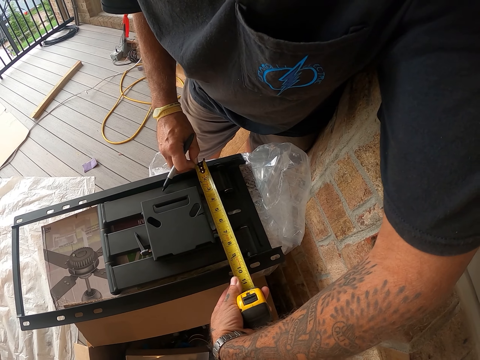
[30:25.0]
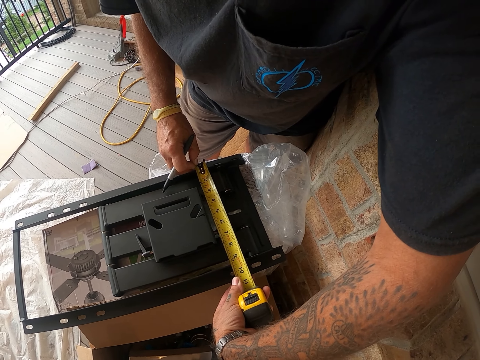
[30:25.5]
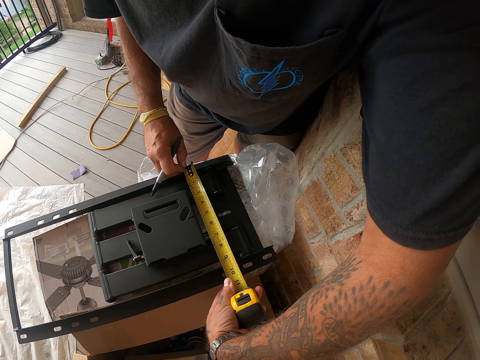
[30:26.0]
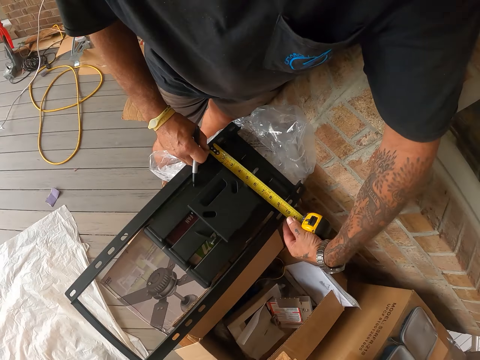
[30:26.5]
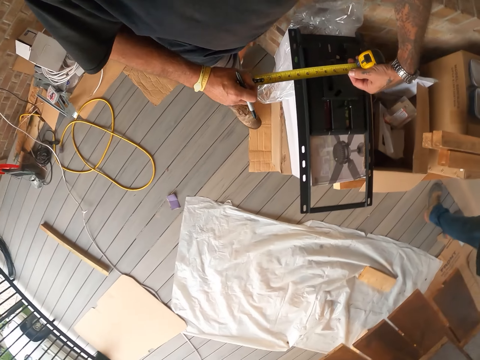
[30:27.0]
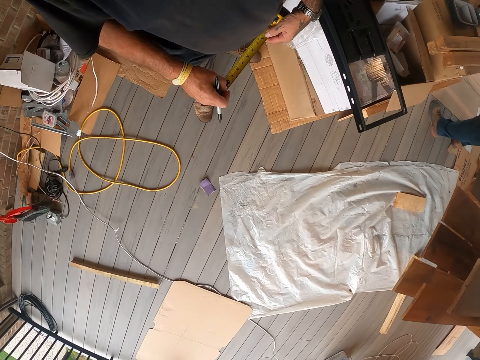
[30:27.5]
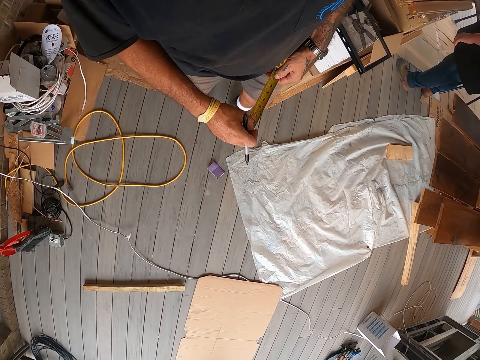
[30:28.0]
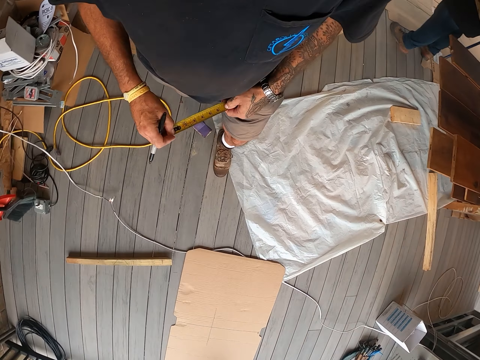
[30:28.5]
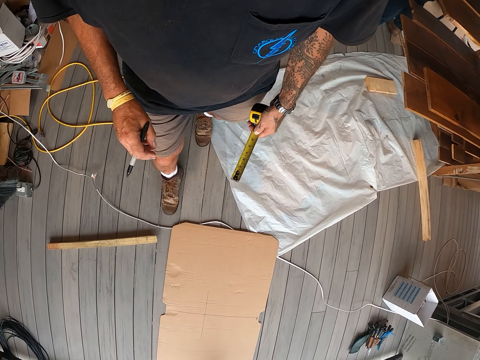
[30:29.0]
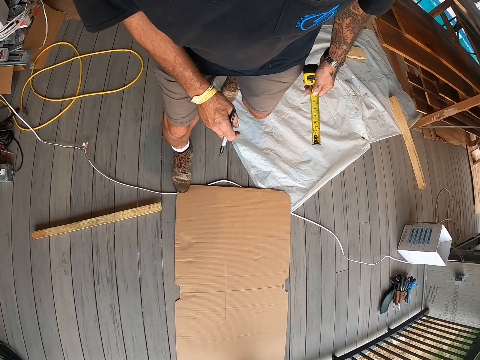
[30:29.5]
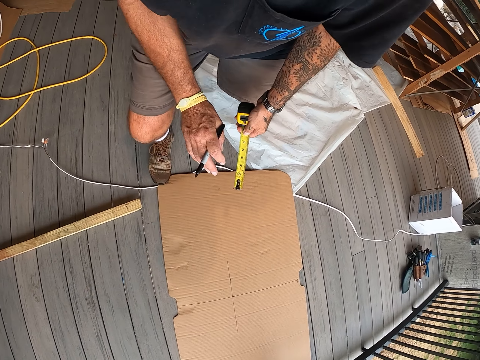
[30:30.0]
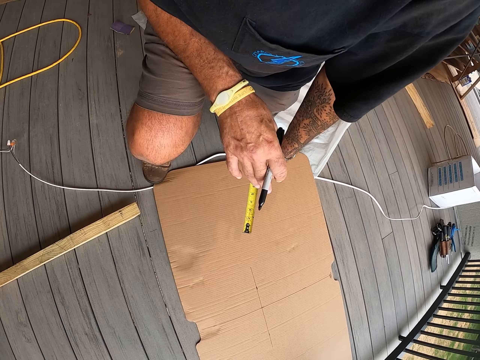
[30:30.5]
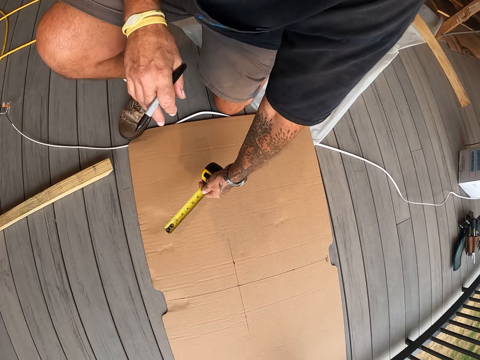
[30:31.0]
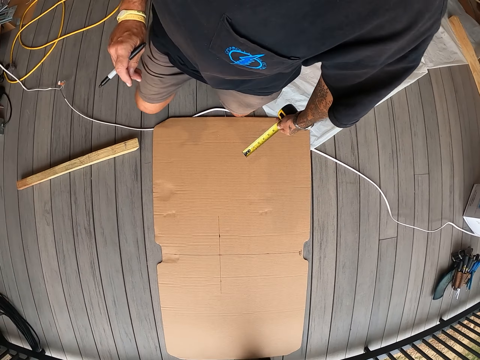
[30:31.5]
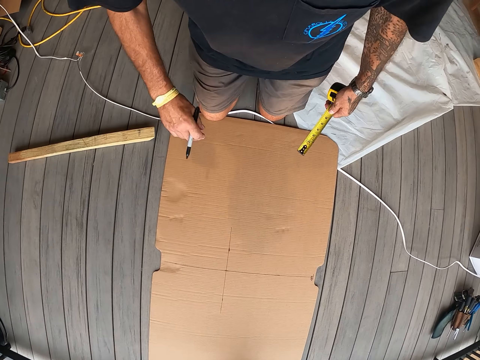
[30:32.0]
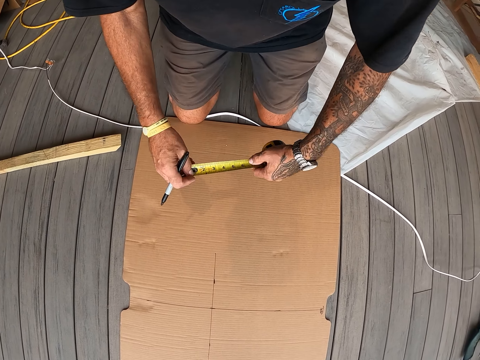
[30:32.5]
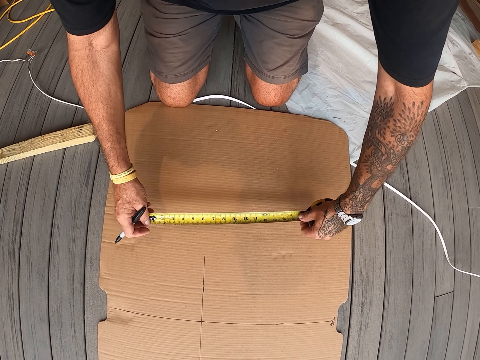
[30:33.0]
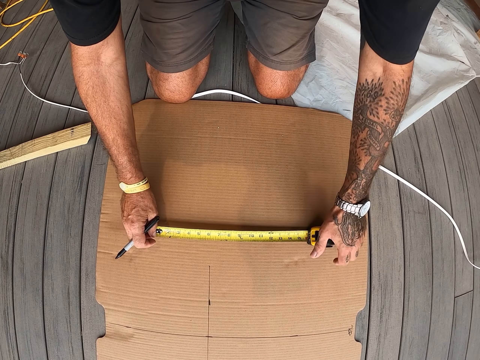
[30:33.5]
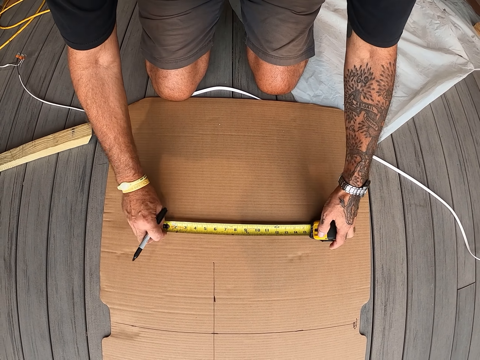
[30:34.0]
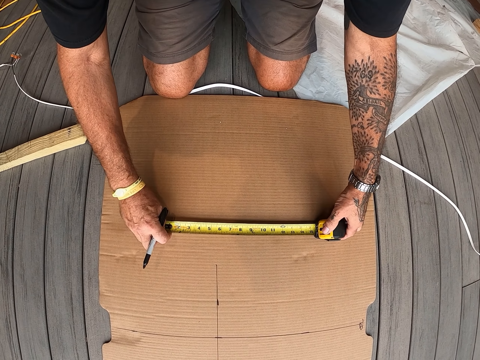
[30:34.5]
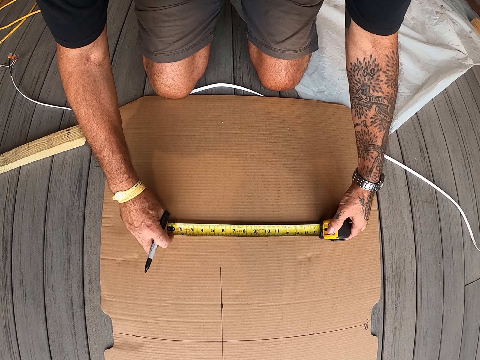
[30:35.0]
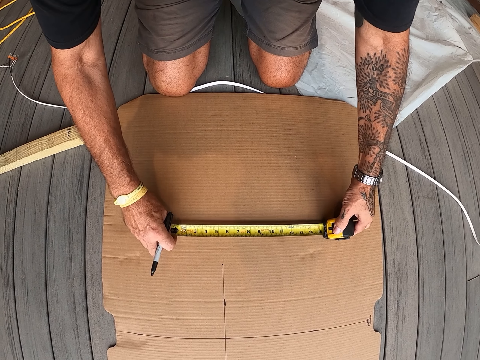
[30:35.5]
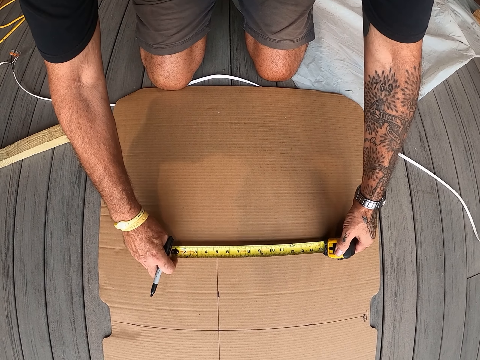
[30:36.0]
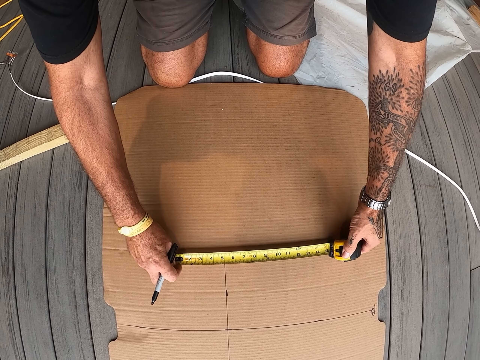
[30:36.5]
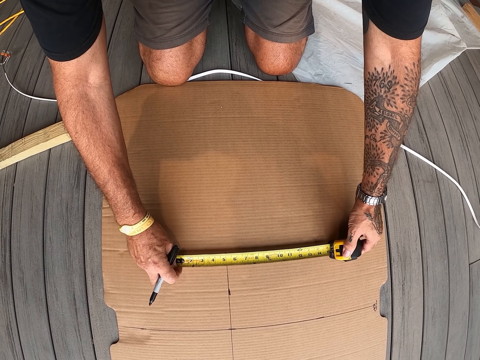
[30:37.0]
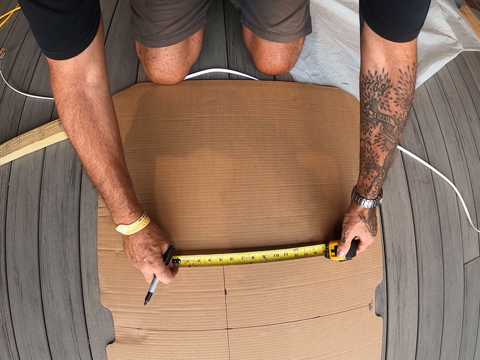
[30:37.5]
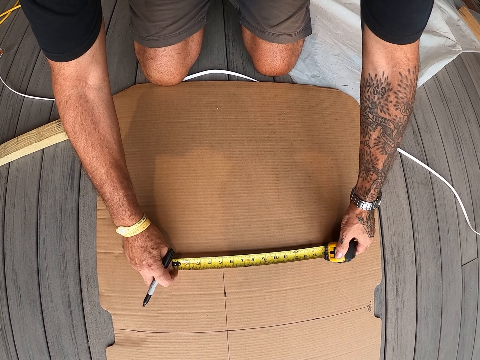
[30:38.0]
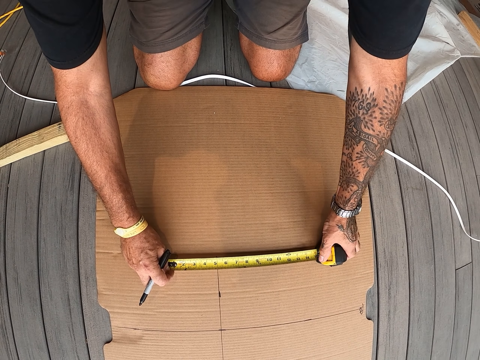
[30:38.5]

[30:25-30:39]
The camera wearer walks around the workshop. They kneel down on the floor. They measure the cardboard with a tape measure.

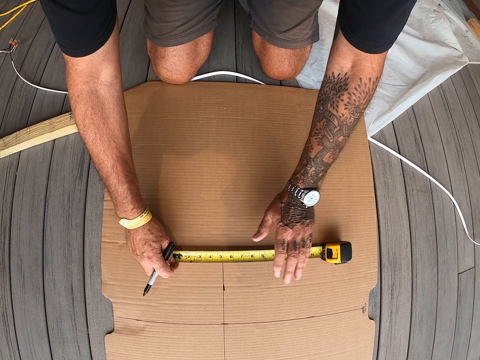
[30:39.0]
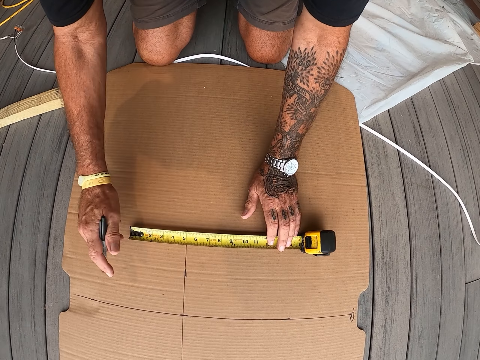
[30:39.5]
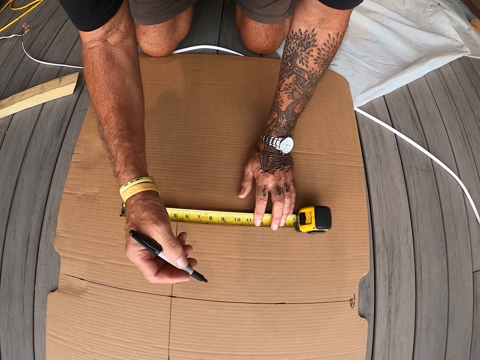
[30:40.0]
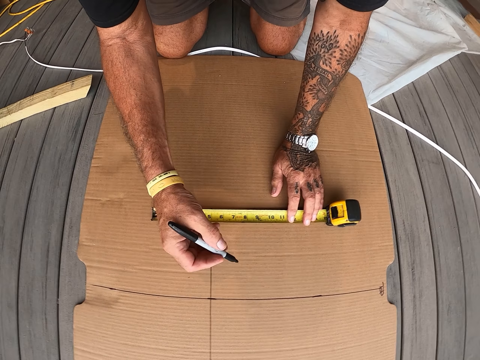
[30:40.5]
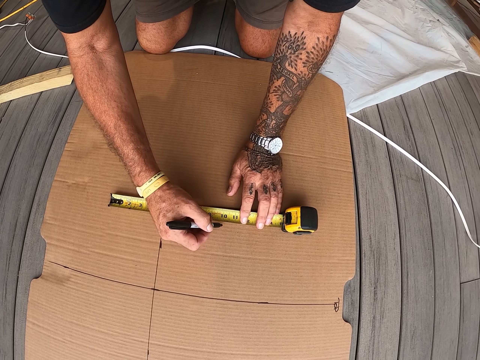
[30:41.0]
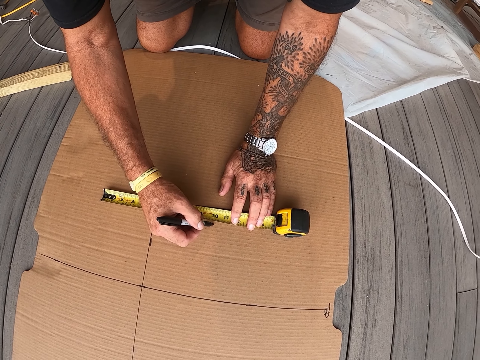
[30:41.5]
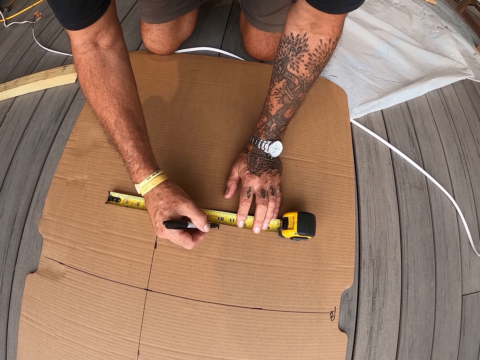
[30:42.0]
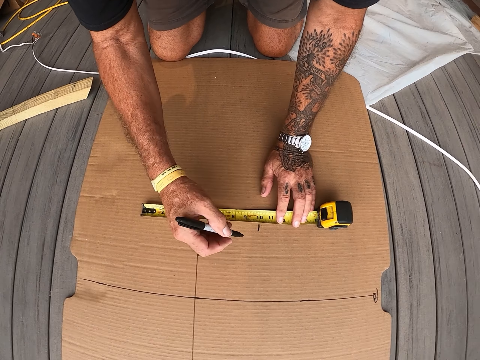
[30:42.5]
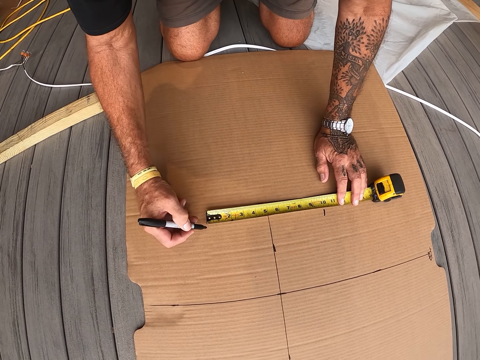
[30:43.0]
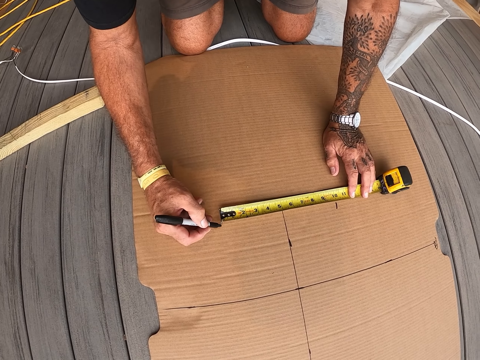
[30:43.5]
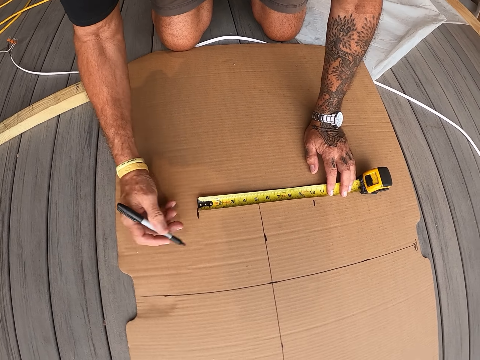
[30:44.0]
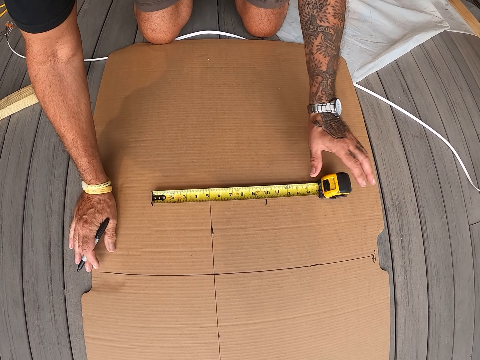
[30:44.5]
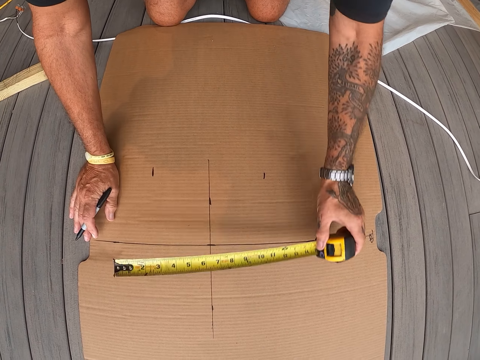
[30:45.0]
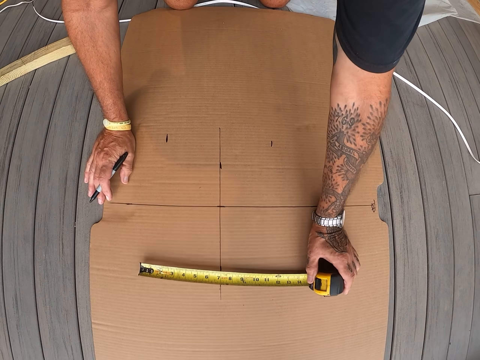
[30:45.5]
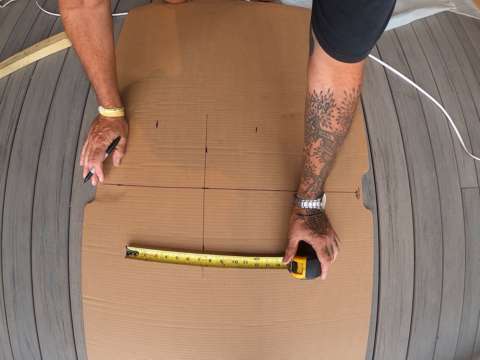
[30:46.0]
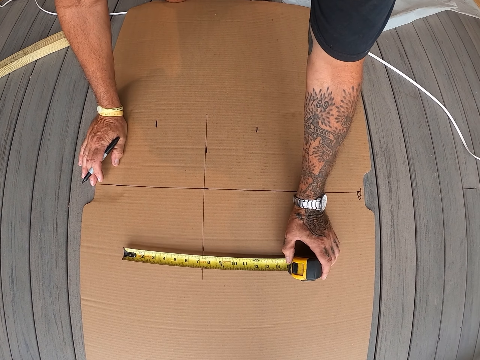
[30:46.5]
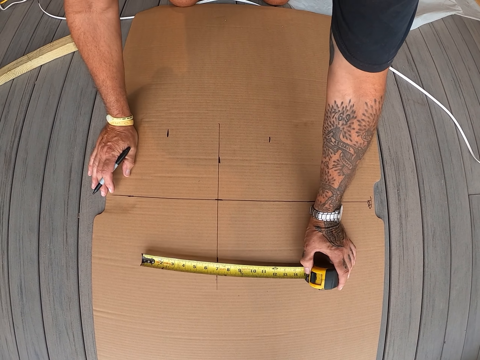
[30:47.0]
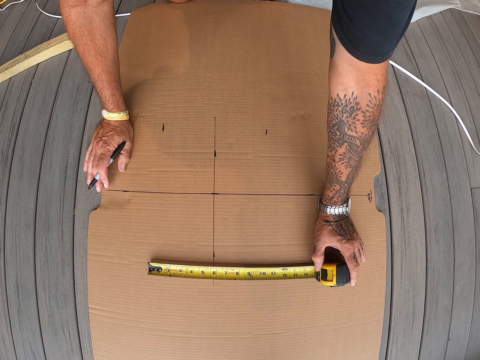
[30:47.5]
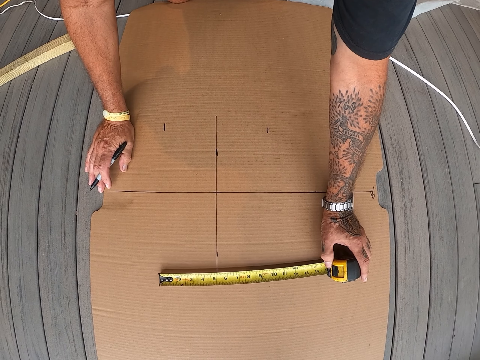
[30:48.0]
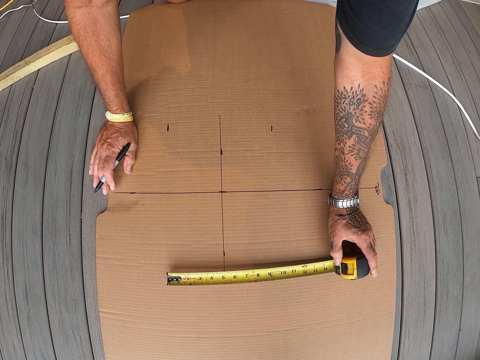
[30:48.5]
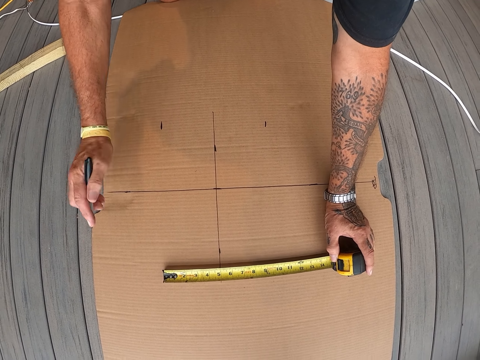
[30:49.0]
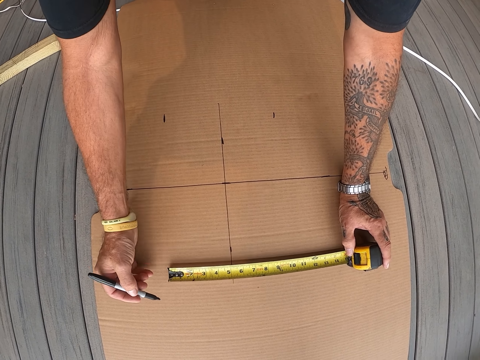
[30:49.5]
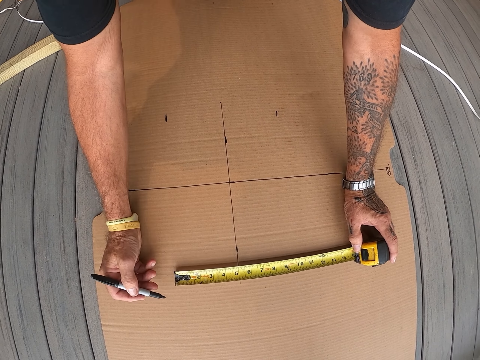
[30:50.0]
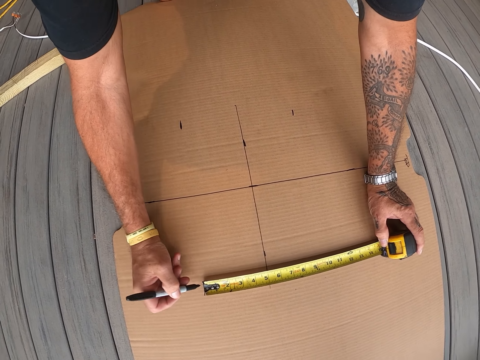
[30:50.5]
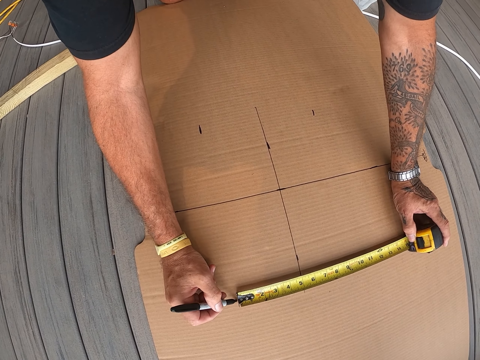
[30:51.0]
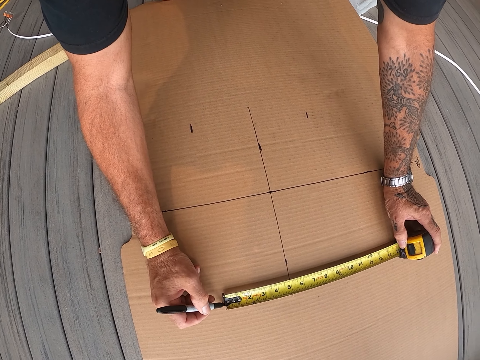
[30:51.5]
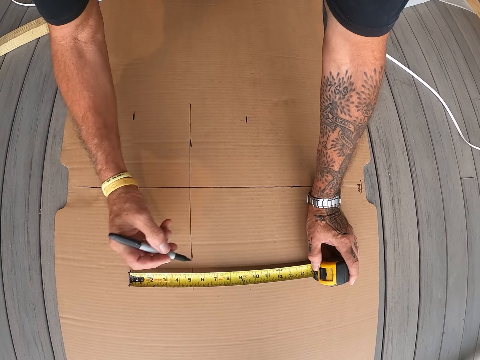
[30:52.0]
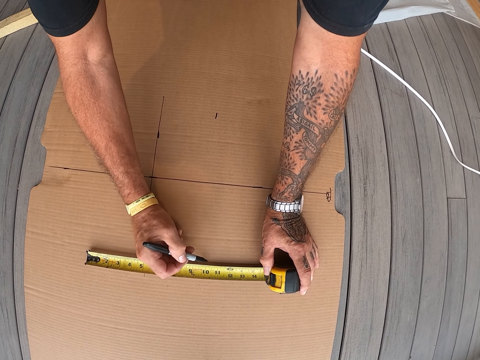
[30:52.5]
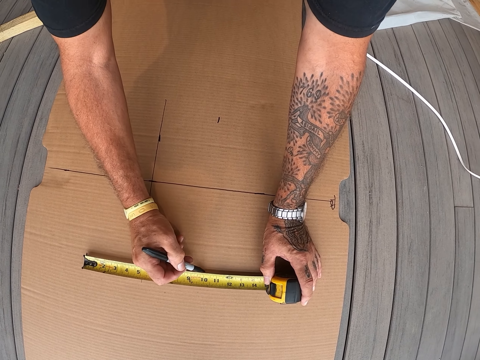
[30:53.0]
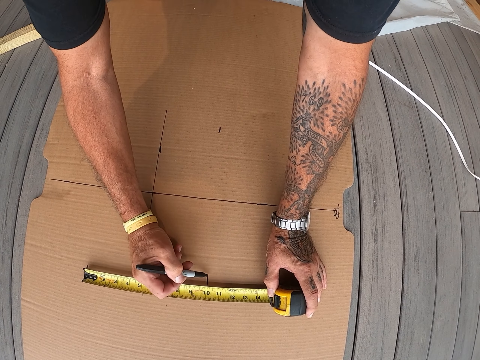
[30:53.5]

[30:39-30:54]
The camera wearer marks on the cardboard with a mark pen. They move the tape measure on the cardboard. They measure the cardboard with the tape measure. They mark on the cardboard with the mark pen.
